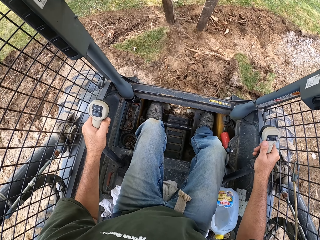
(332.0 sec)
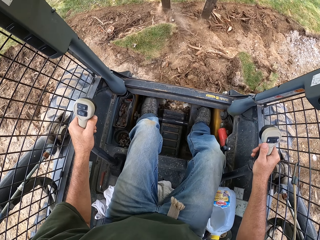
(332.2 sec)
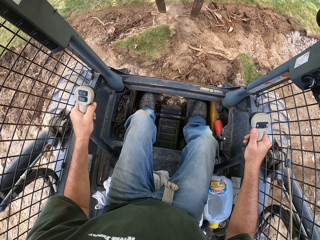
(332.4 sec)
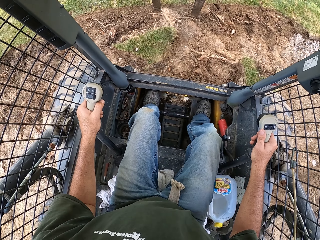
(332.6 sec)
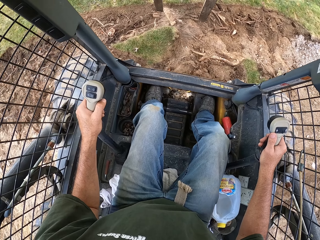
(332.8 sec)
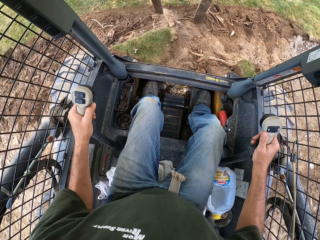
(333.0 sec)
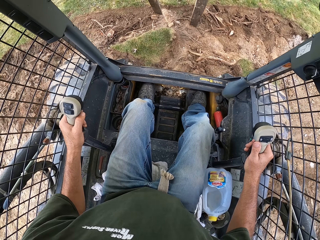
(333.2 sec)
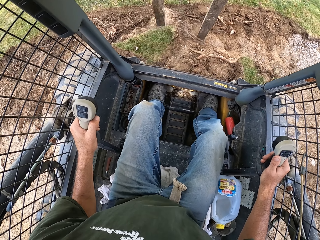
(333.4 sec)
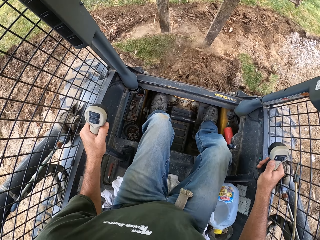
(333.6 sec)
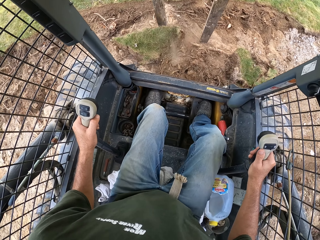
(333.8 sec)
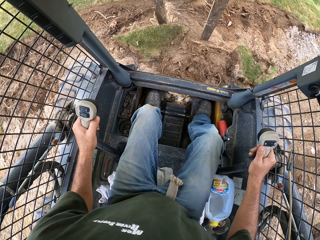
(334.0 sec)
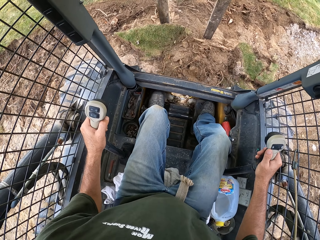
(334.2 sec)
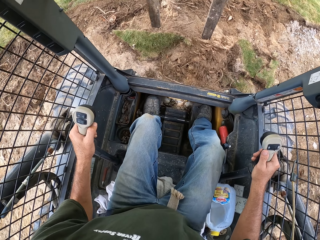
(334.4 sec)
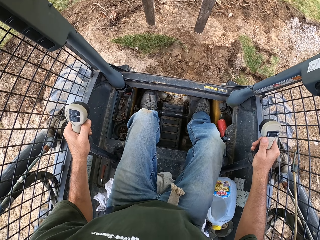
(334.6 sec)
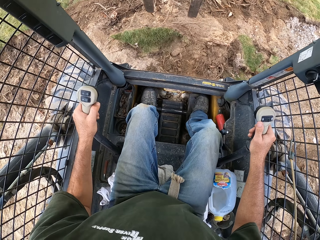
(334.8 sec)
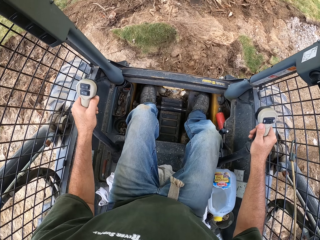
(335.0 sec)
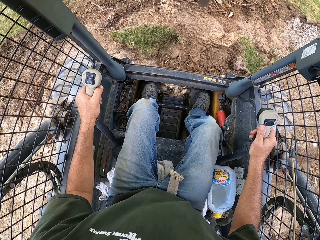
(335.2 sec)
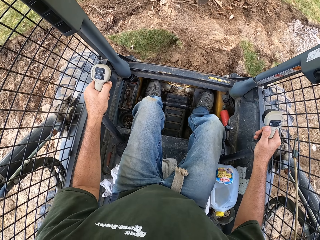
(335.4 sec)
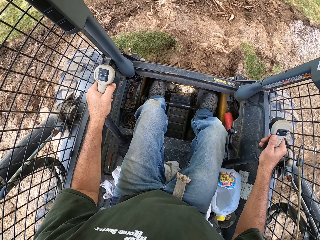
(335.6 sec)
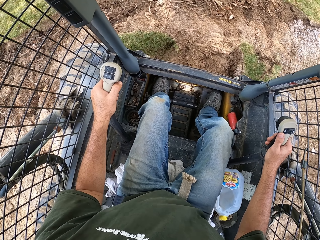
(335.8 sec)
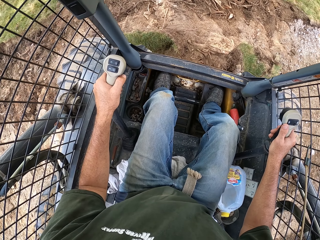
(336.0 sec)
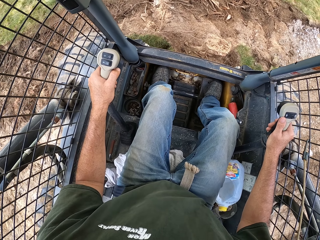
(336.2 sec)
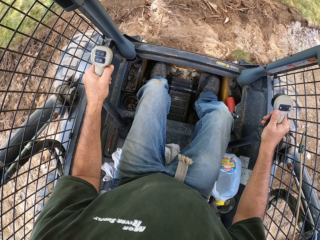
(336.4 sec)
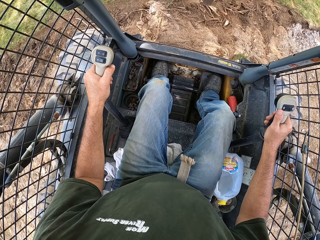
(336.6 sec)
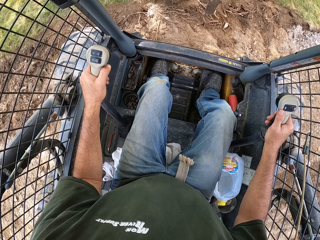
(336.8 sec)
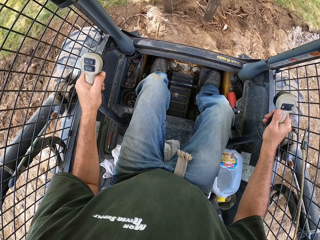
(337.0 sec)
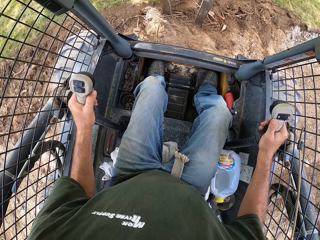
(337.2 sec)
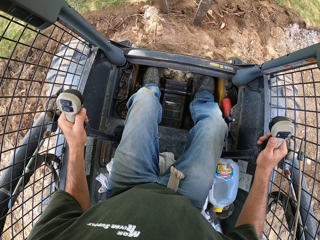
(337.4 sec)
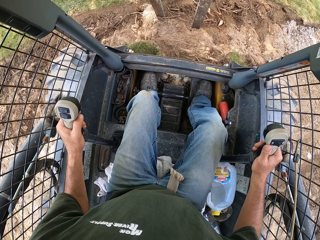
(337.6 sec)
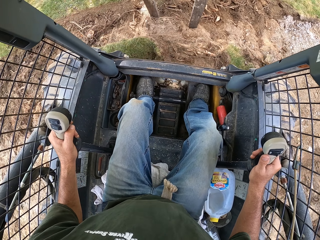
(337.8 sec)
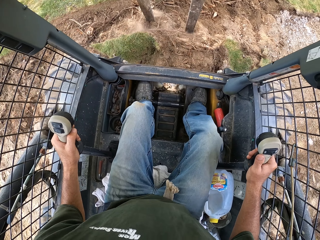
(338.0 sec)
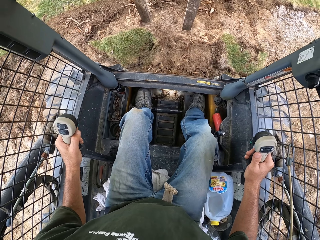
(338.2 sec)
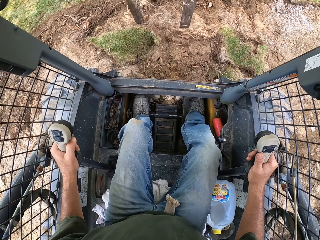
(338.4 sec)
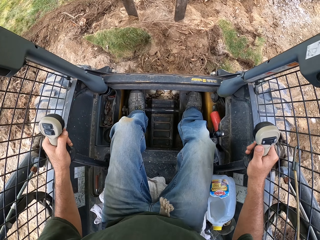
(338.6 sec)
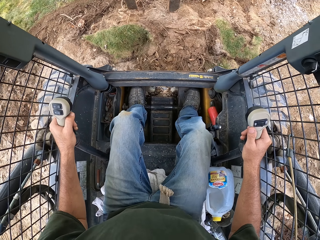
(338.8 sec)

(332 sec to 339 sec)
The person walks in the garden. The camera wearer ploughs.

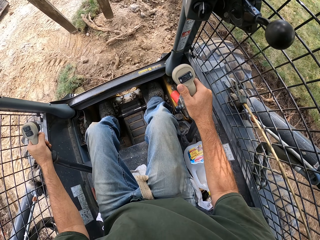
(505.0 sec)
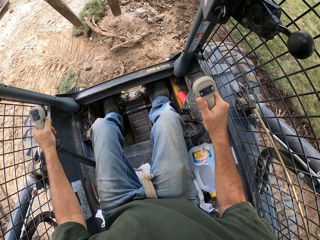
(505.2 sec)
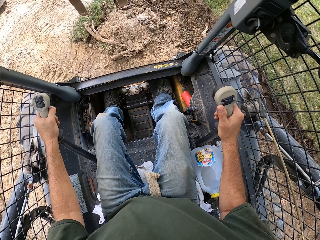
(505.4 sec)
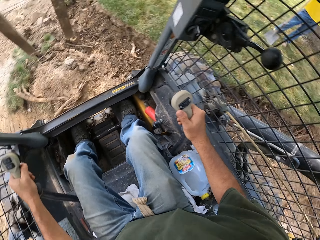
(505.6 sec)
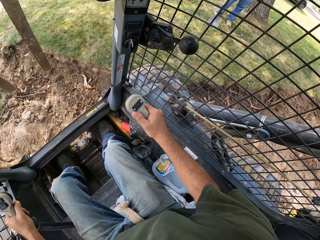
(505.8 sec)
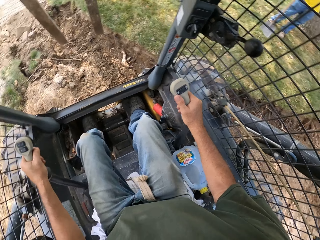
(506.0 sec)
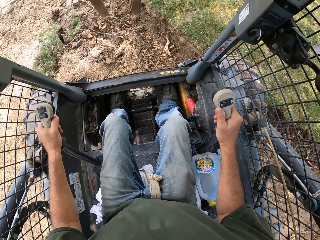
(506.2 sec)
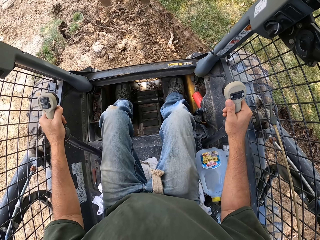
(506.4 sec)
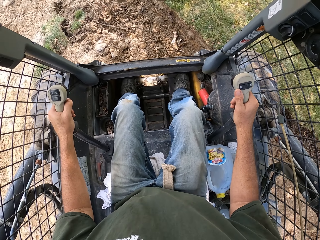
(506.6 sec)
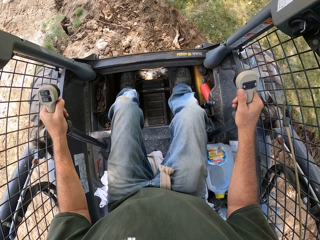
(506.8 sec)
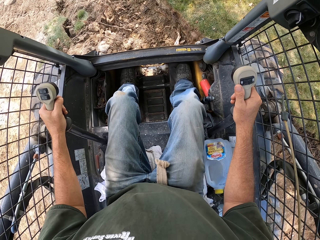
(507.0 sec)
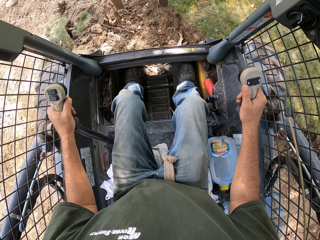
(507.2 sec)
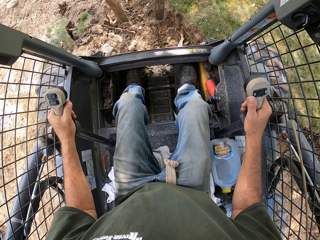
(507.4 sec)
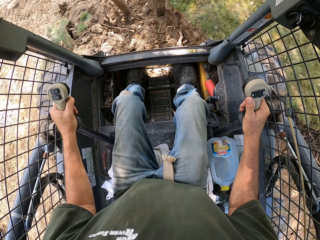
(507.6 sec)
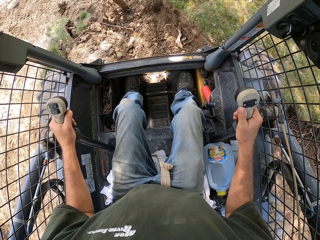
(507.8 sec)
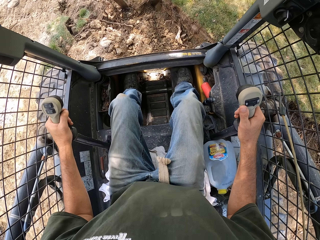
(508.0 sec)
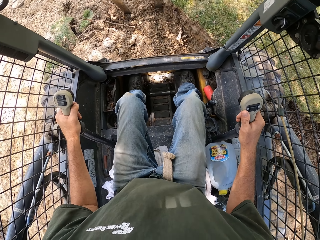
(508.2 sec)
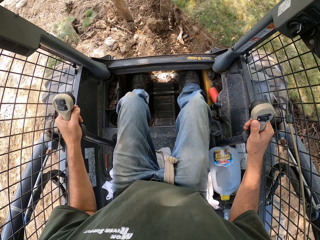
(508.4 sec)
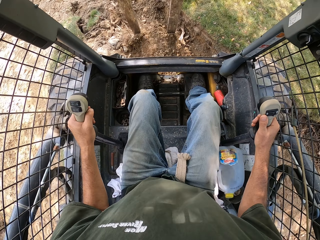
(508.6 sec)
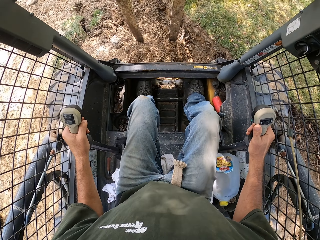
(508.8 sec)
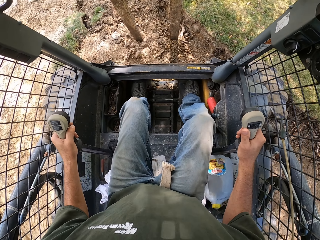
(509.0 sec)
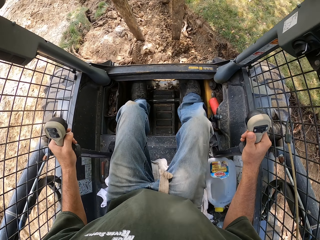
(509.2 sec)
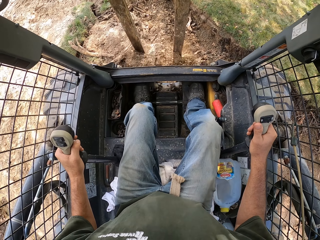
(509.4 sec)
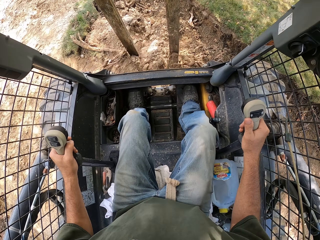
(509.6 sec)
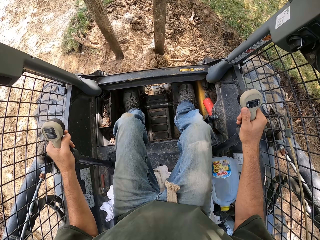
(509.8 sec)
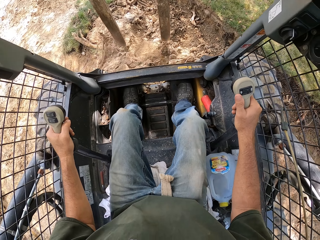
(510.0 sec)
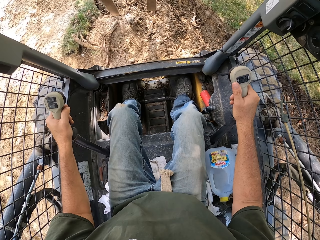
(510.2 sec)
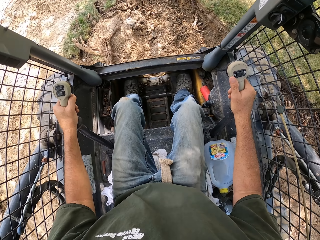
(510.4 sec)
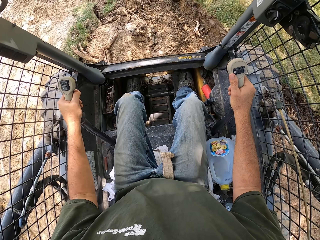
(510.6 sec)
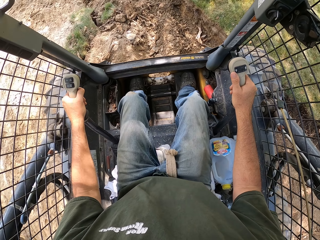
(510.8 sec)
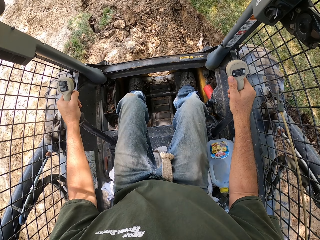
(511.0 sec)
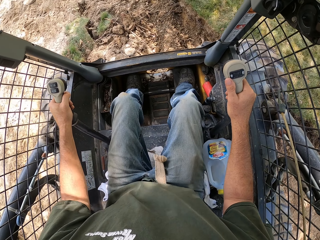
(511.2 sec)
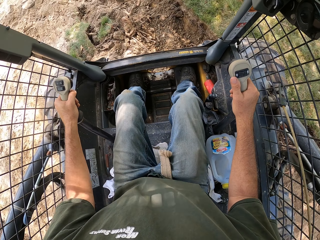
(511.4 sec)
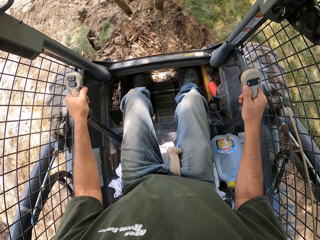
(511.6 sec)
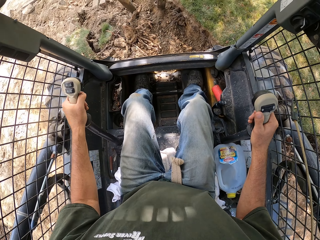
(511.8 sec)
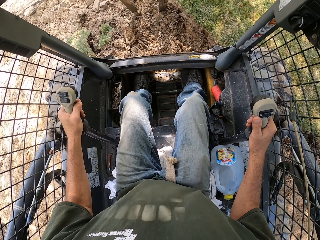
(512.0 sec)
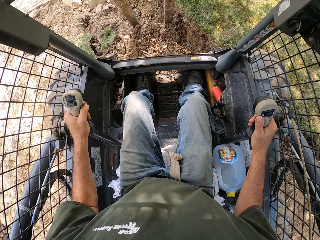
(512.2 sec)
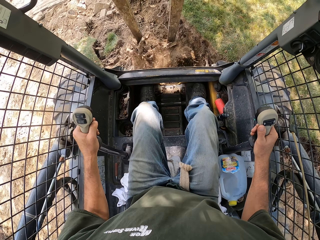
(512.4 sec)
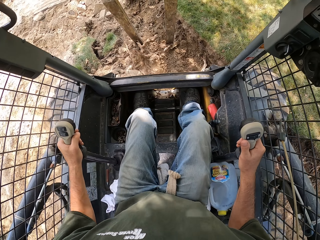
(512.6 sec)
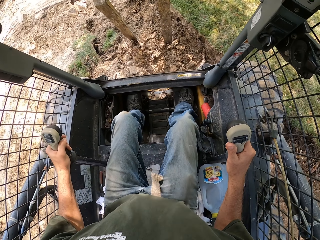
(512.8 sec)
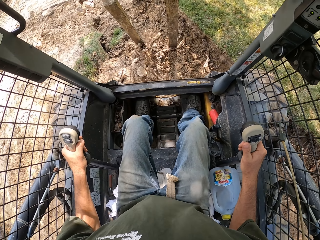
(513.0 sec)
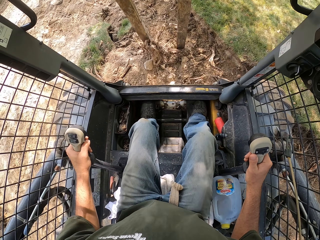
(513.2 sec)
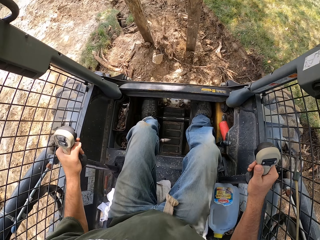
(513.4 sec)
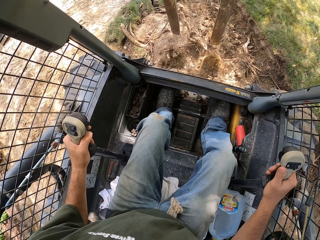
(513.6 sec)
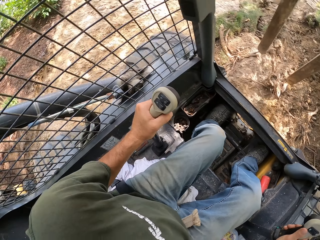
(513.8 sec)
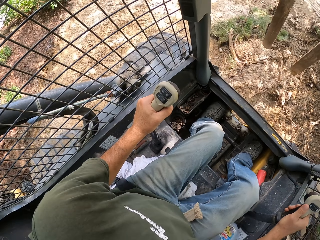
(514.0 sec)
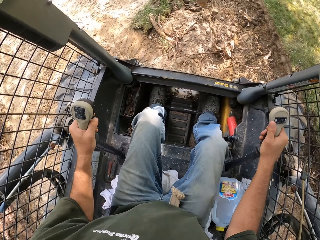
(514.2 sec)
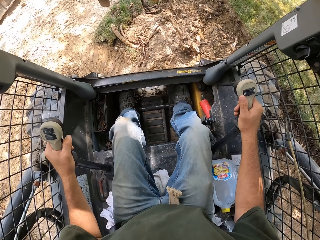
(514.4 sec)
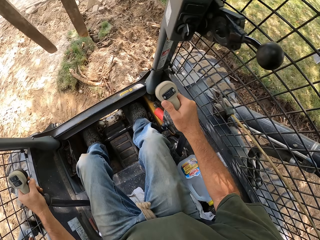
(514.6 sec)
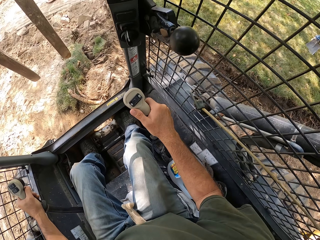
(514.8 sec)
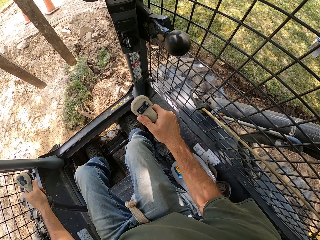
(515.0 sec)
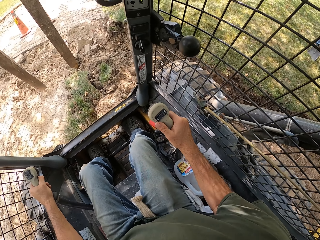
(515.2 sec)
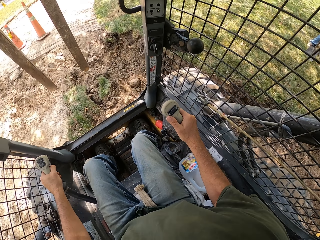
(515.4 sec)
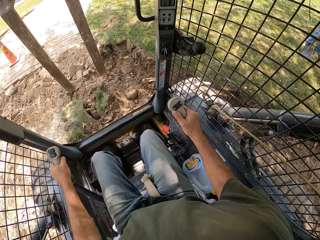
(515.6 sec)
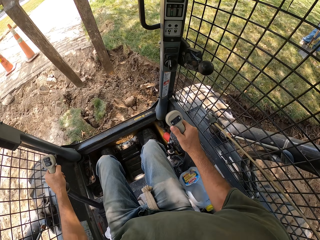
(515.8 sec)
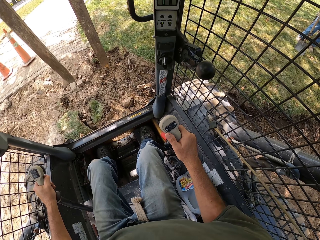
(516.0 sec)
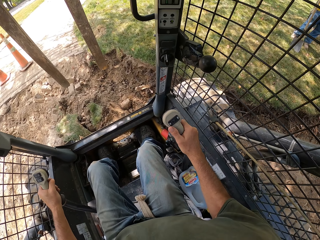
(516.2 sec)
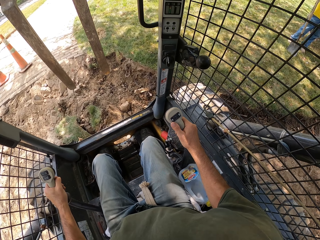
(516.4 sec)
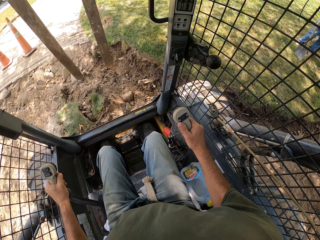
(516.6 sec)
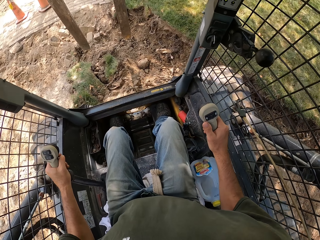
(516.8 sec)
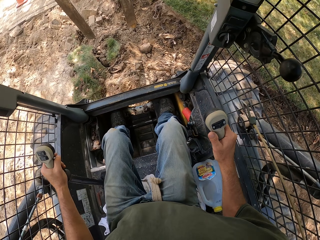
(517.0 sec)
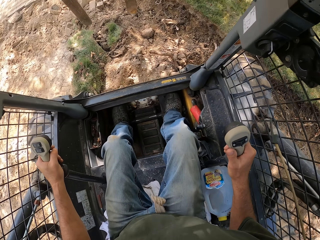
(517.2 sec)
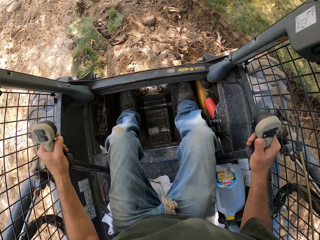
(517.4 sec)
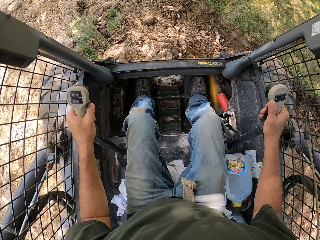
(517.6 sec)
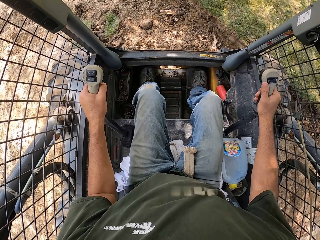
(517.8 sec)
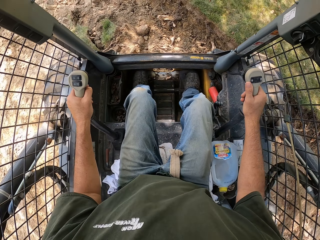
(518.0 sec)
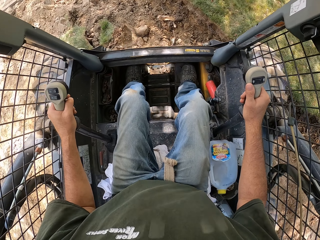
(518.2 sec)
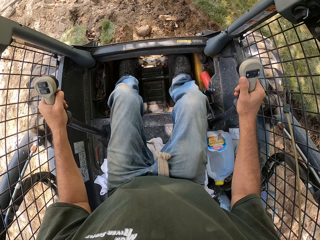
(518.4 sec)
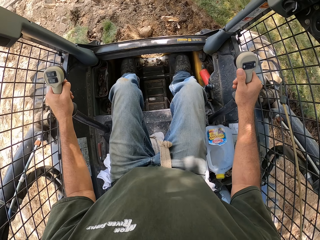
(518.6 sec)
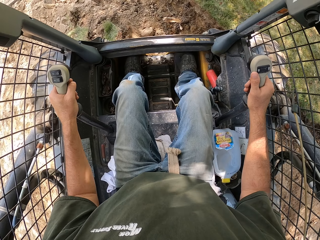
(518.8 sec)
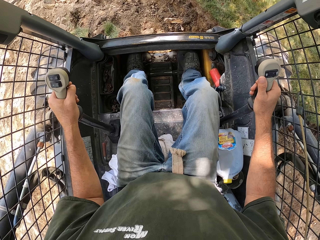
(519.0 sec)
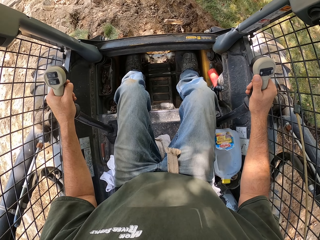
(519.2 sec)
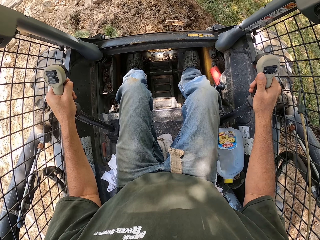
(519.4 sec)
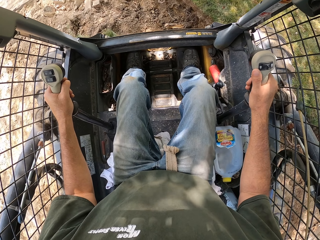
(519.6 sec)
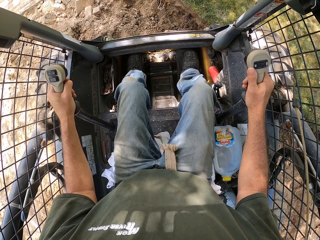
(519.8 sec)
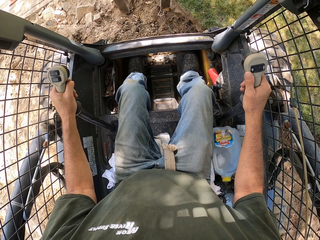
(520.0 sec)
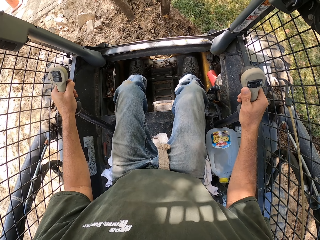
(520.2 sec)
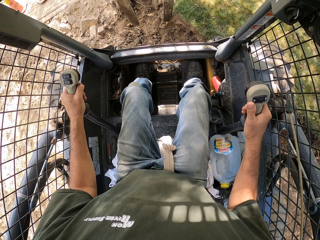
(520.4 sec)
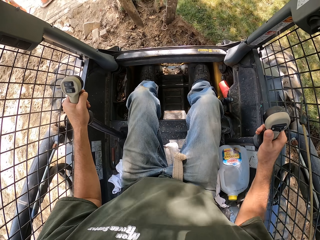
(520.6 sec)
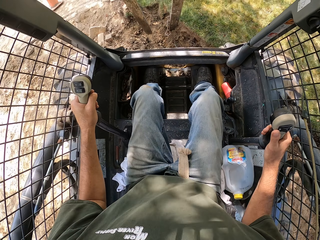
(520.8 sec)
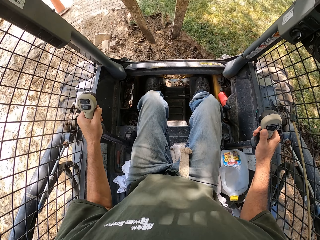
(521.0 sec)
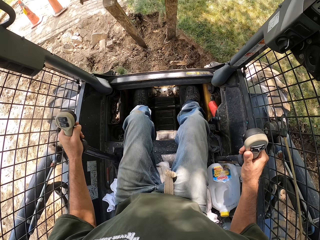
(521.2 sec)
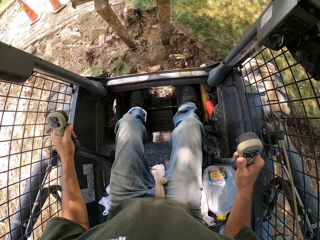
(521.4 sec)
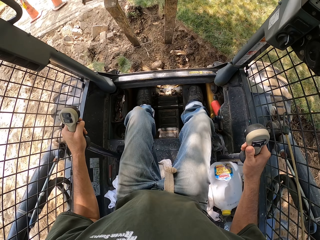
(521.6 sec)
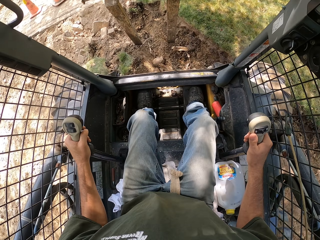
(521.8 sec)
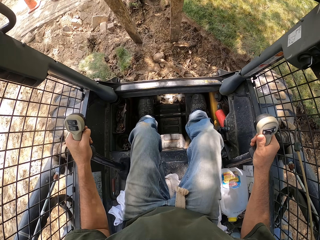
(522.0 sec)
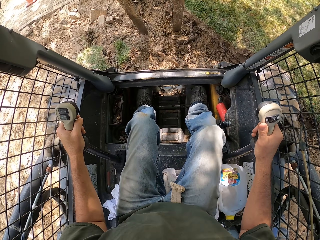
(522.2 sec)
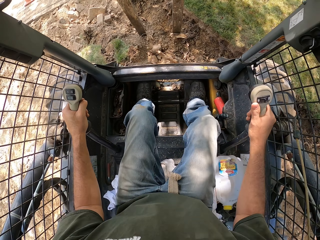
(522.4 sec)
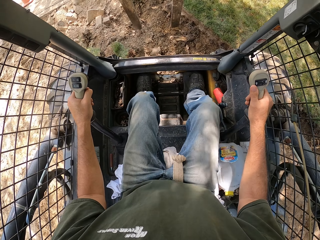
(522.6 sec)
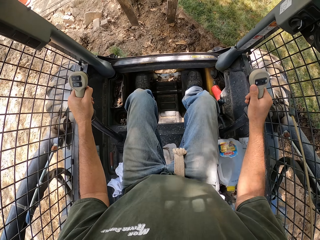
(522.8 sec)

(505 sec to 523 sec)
A person stands in the garden. The camera wearer ploughs. The person stands in the garden holding a spade. The camera wearer ploughs.
